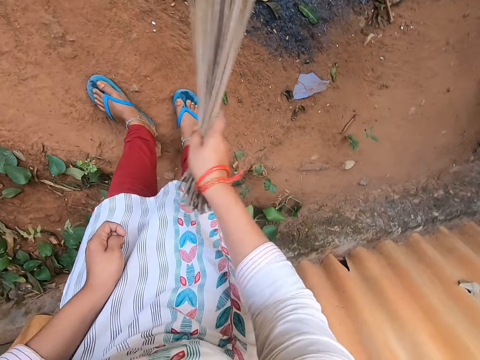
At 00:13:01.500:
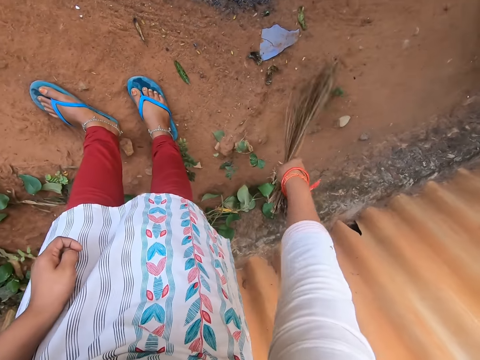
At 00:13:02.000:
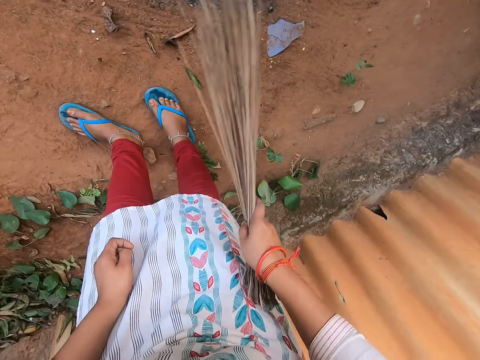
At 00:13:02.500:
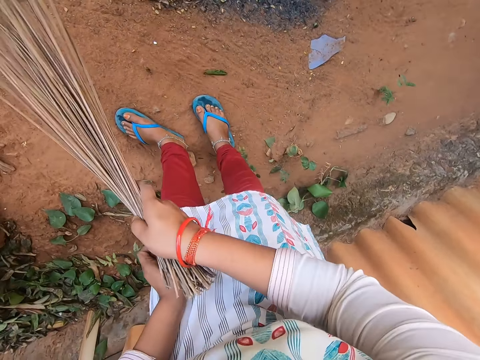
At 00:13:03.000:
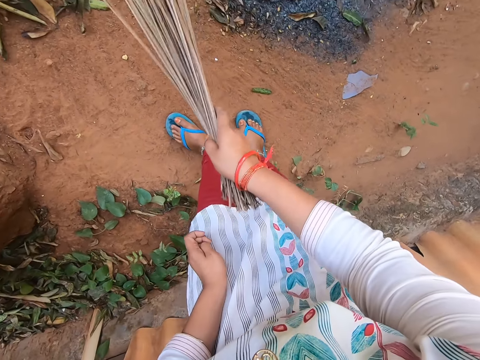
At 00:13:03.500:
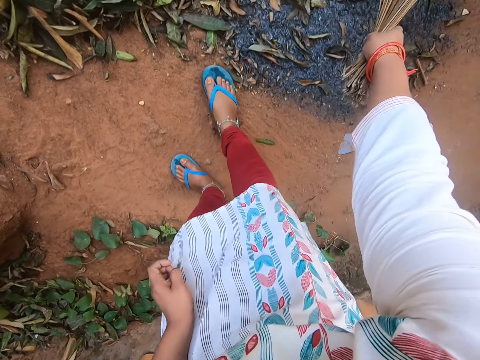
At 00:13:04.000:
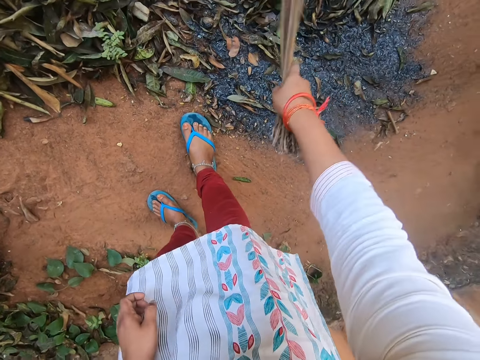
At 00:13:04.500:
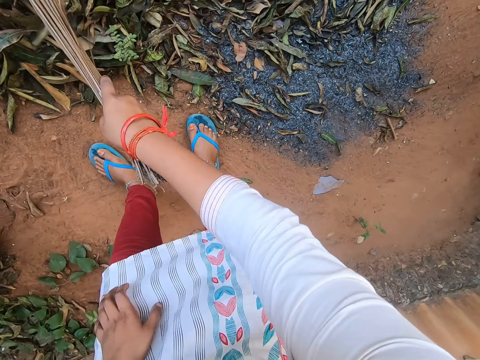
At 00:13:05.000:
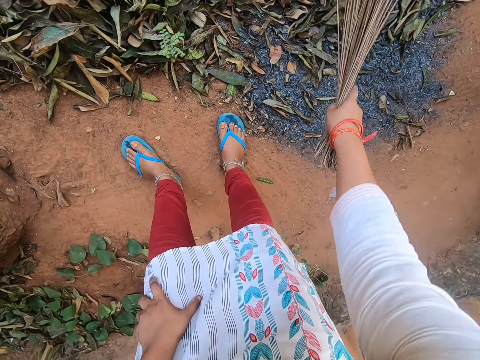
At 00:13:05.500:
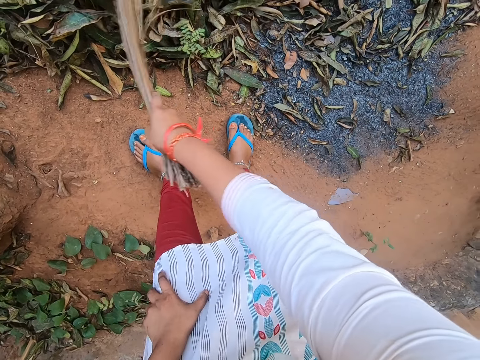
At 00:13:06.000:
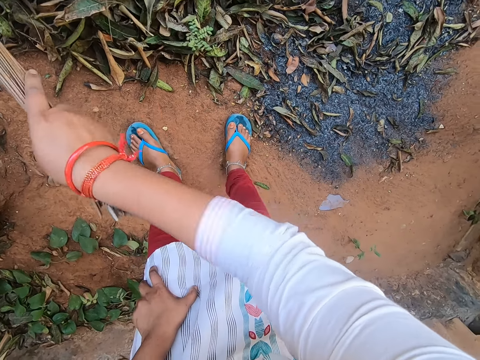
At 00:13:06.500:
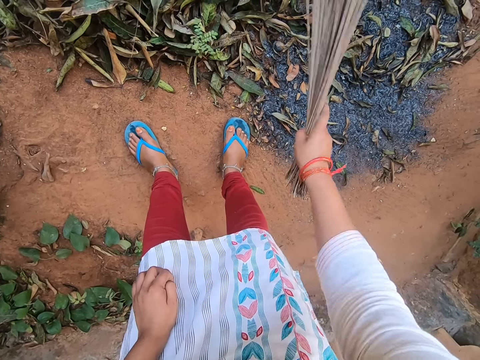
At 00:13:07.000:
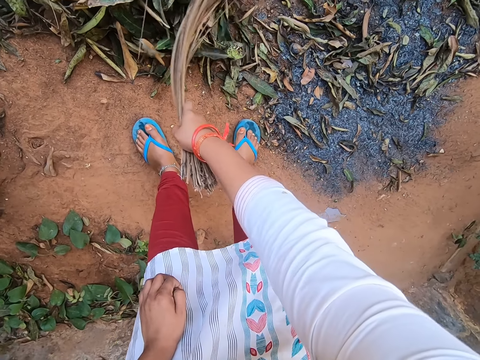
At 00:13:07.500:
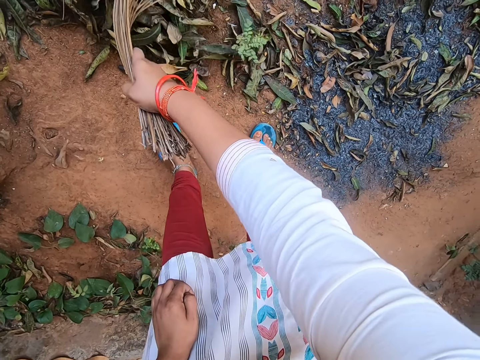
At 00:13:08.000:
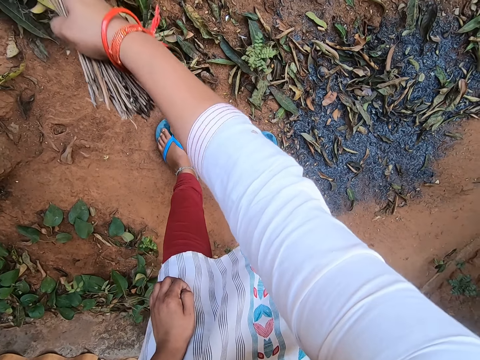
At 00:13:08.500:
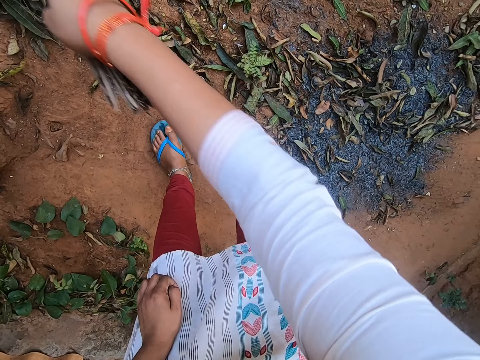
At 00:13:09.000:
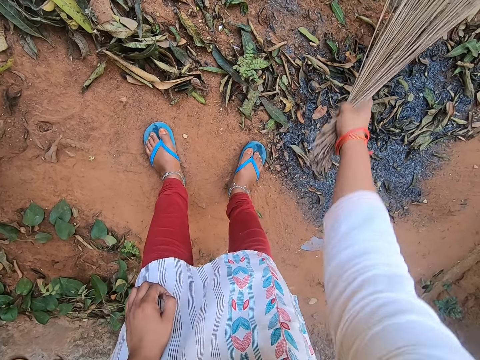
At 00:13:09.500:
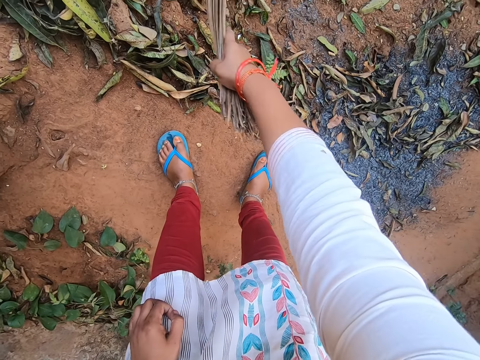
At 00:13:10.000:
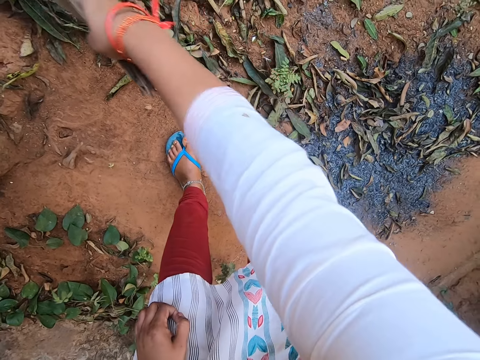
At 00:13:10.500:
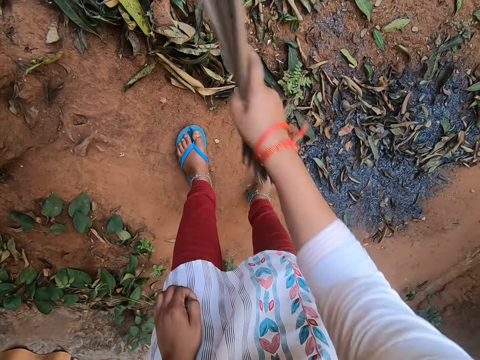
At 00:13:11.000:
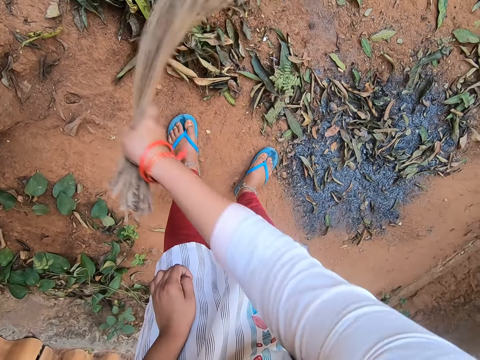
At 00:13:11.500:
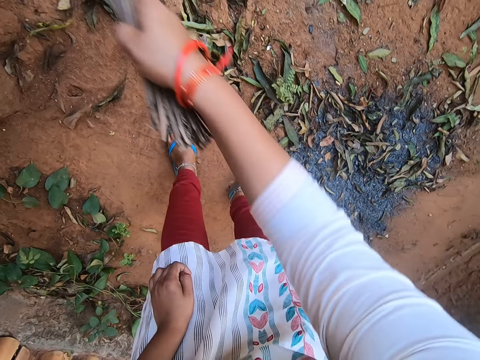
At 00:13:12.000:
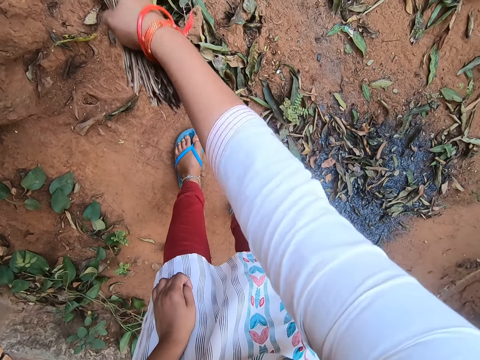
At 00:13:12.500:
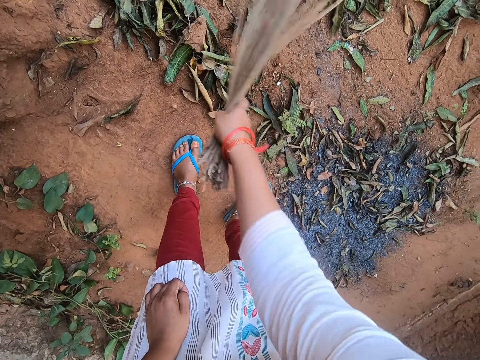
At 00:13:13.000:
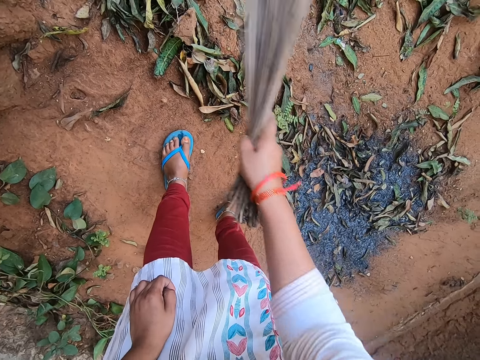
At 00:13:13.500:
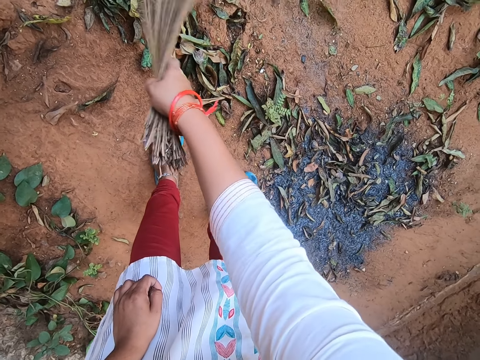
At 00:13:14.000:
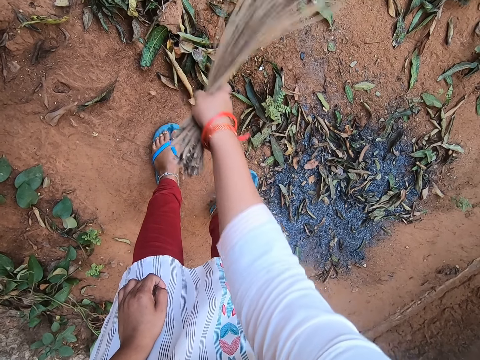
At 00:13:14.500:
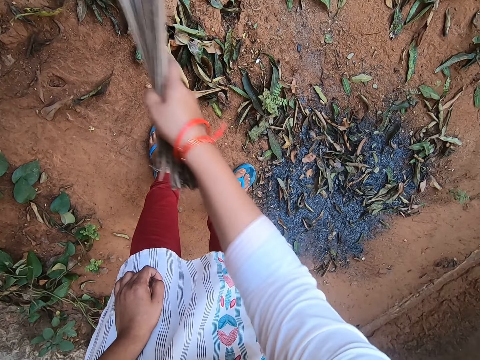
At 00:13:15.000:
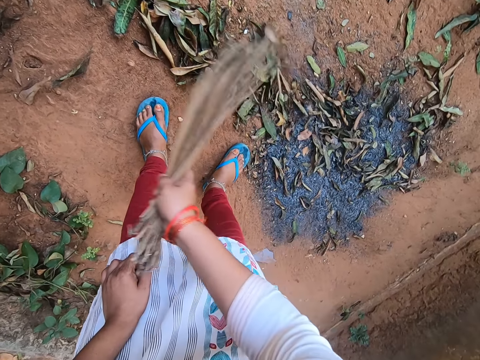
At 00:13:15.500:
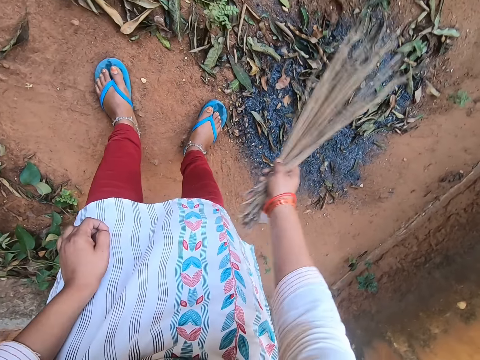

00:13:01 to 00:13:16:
The camera wearer moves forward. They sweep the ground.

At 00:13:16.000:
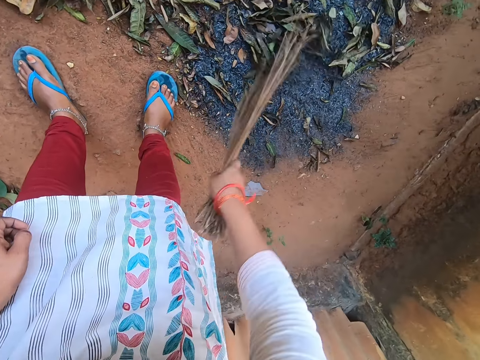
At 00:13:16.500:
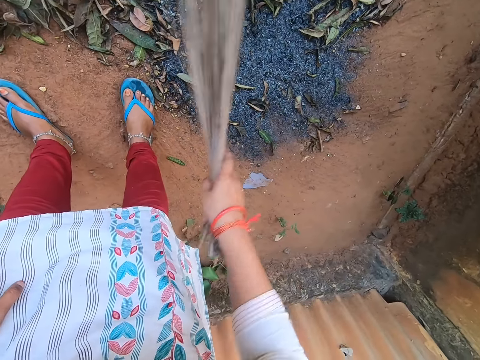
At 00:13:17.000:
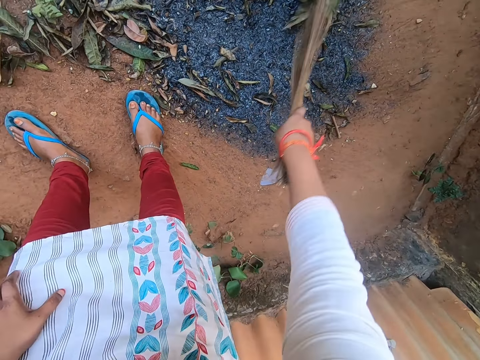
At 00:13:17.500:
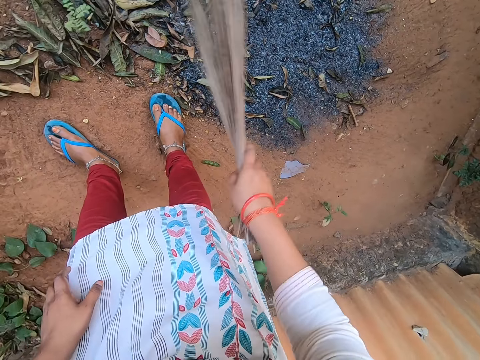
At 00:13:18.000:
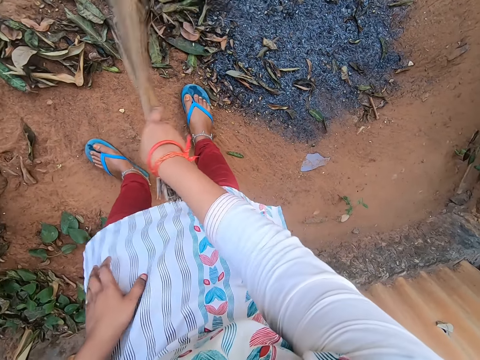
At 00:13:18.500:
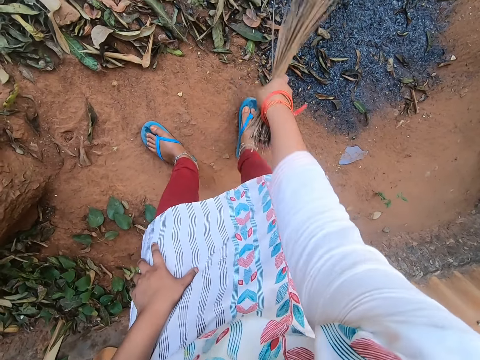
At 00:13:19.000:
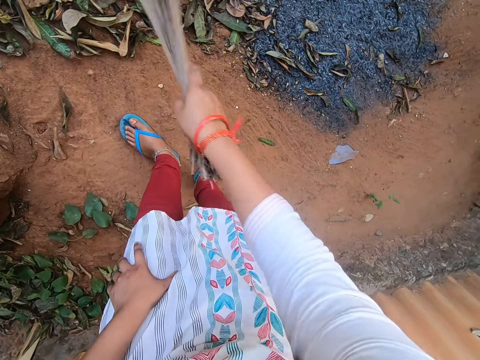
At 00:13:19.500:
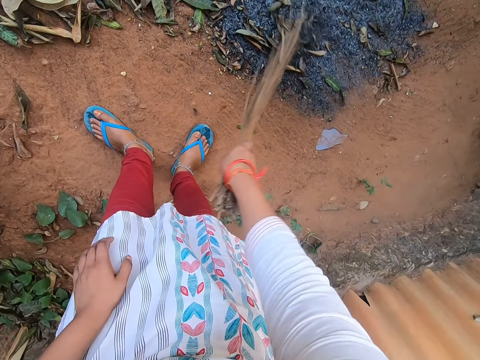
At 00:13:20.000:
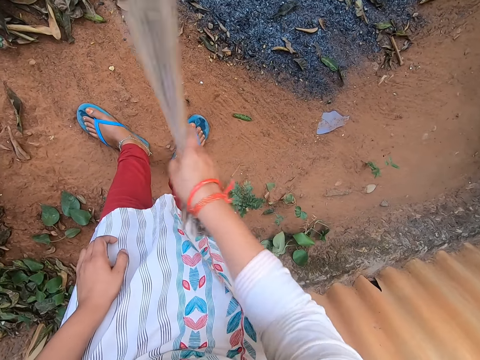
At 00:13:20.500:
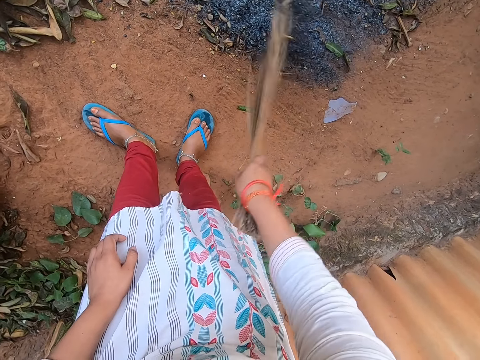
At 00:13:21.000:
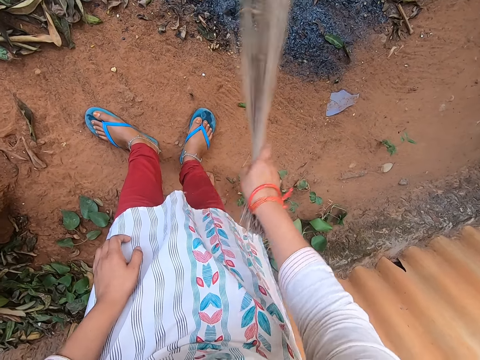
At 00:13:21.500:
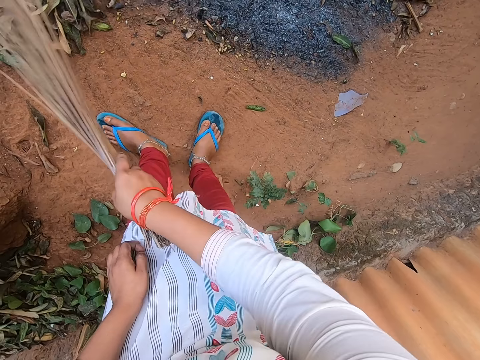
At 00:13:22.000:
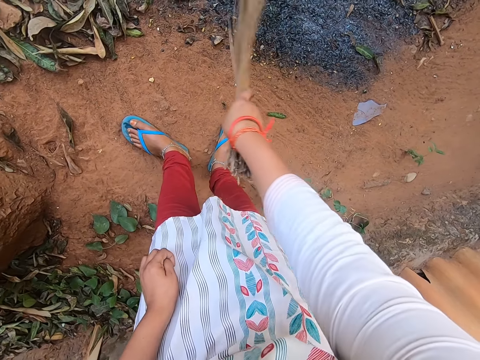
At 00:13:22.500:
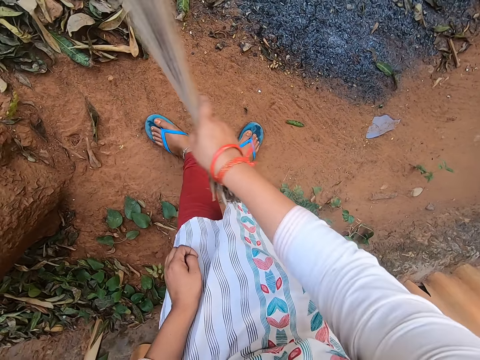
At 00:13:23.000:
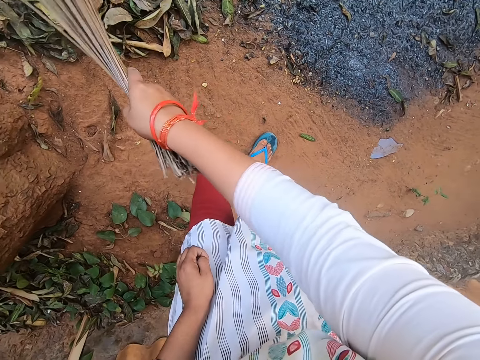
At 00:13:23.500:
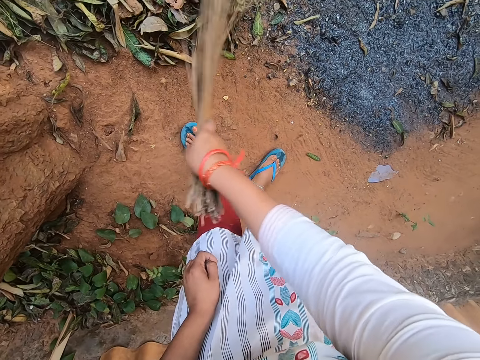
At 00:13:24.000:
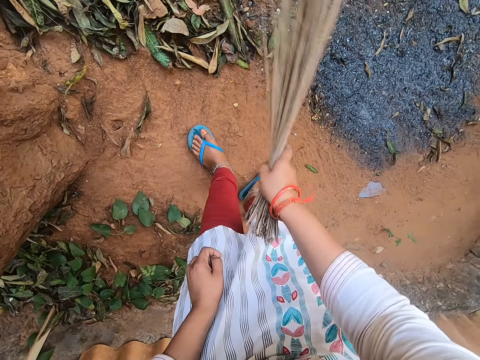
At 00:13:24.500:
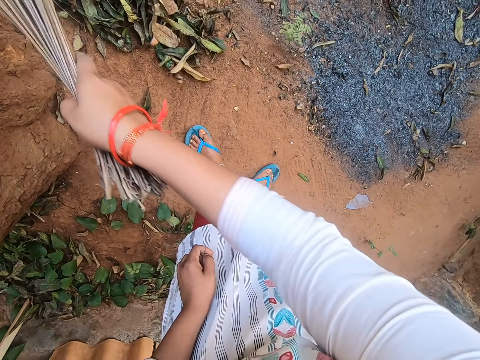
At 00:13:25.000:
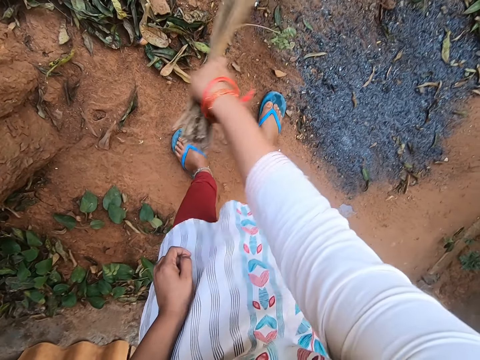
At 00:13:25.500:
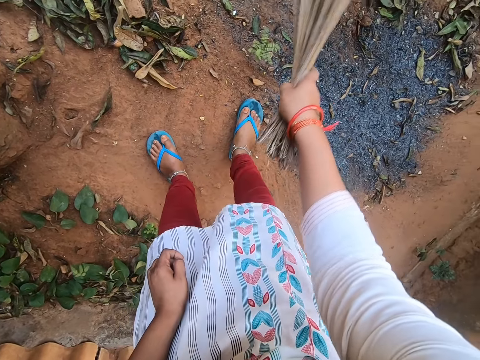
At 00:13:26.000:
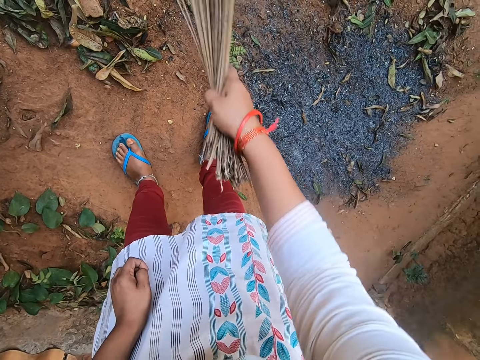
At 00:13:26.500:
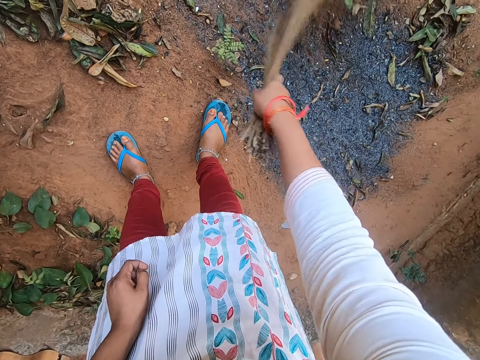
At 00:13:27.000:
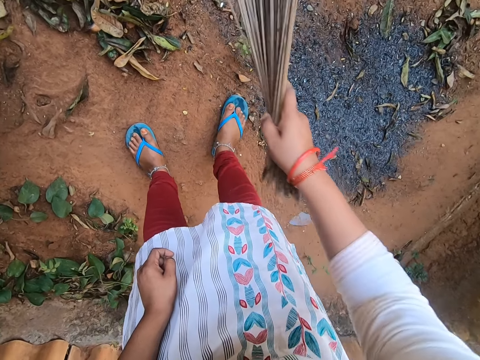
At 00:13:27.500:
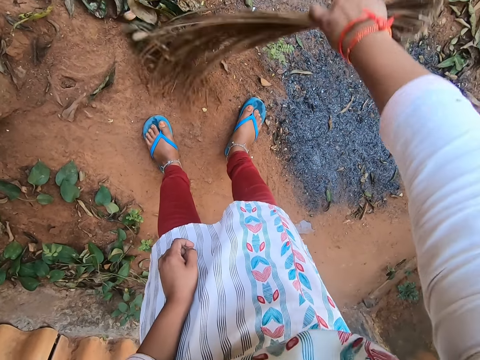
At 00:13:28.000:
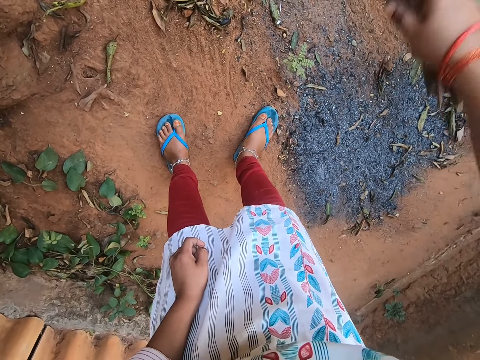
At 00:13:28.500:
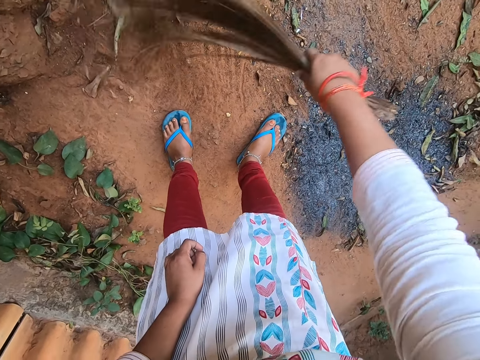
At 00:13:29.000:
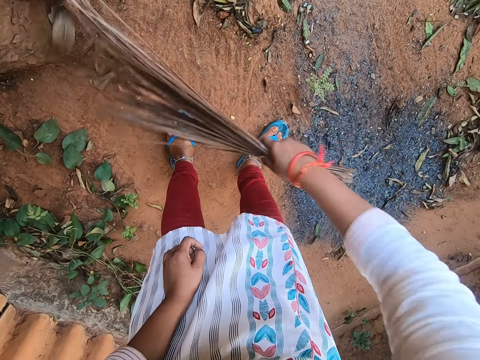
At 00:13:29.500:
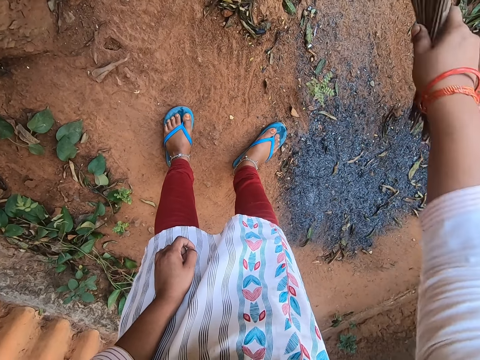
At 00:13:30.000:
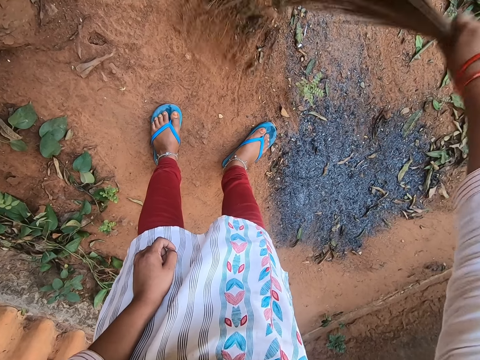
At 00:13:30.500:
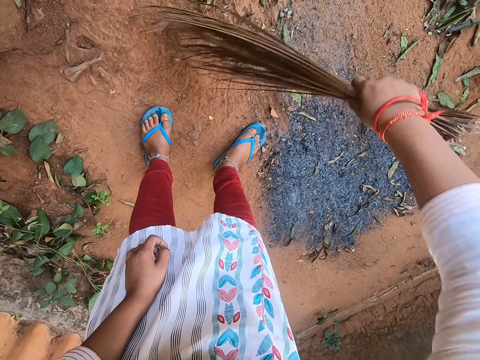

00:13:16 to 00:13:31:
The camera wearer steps backwards. They sweep the ground.
